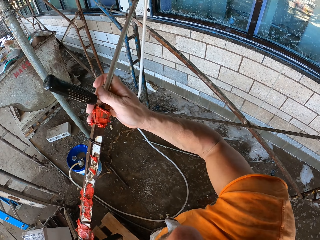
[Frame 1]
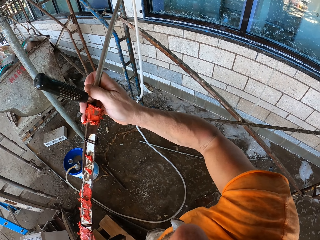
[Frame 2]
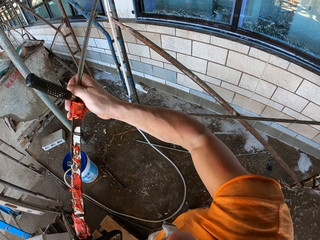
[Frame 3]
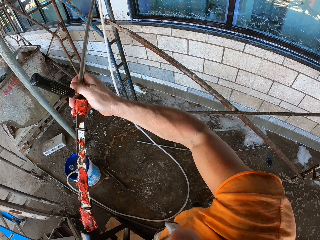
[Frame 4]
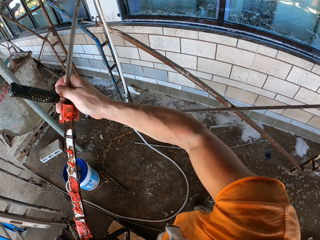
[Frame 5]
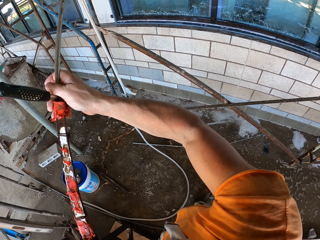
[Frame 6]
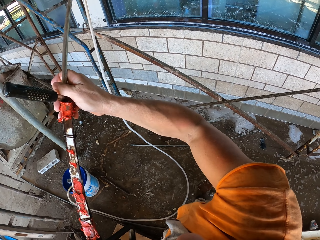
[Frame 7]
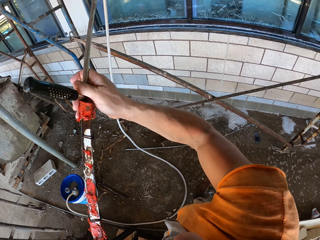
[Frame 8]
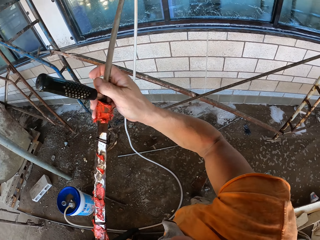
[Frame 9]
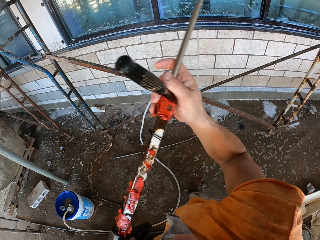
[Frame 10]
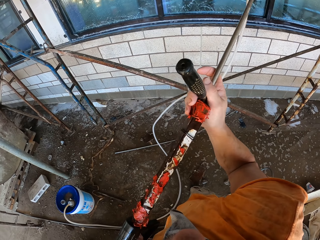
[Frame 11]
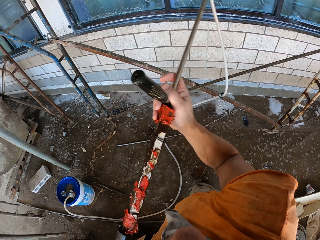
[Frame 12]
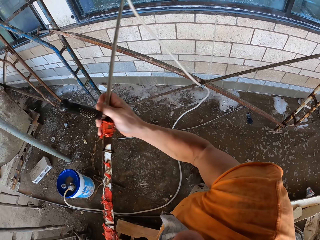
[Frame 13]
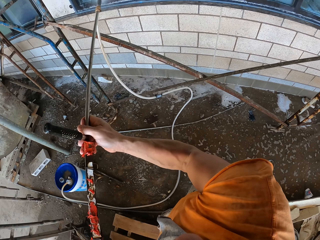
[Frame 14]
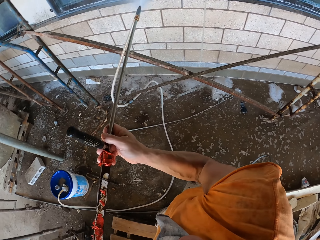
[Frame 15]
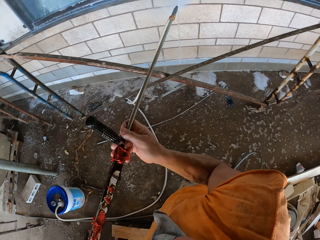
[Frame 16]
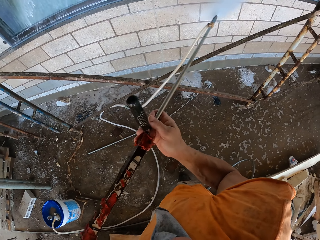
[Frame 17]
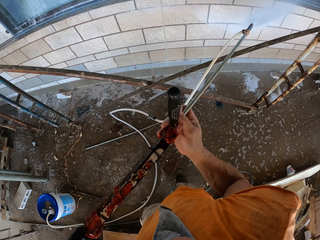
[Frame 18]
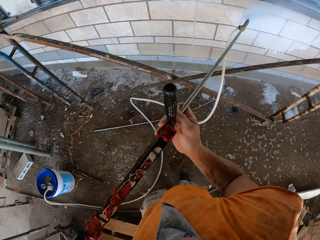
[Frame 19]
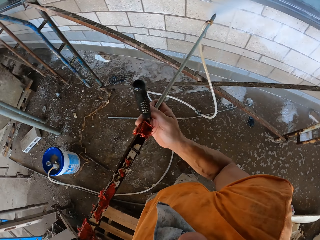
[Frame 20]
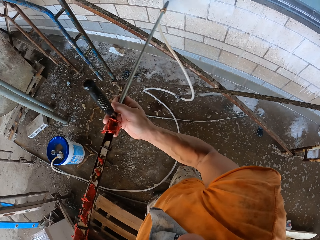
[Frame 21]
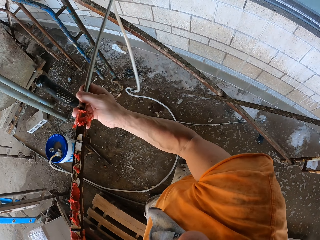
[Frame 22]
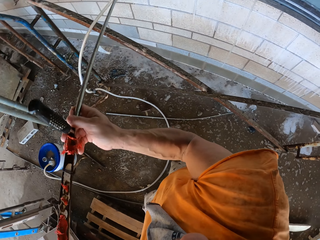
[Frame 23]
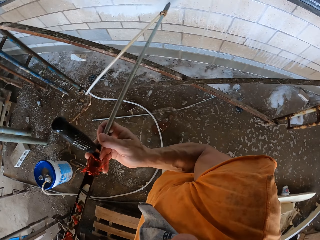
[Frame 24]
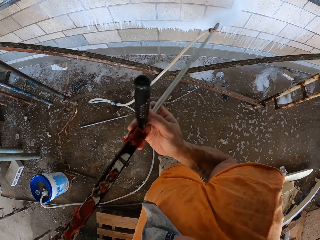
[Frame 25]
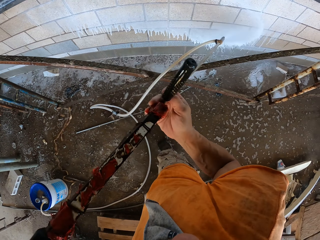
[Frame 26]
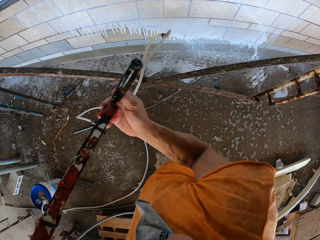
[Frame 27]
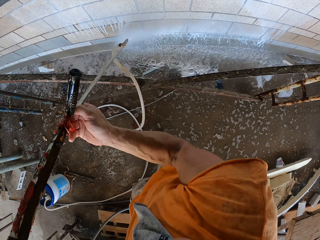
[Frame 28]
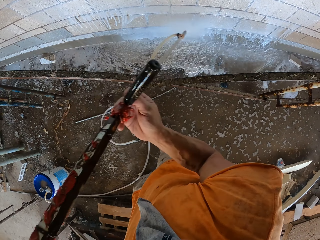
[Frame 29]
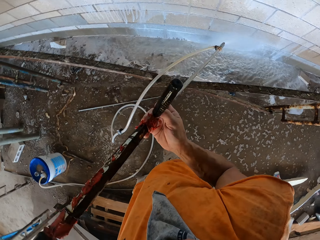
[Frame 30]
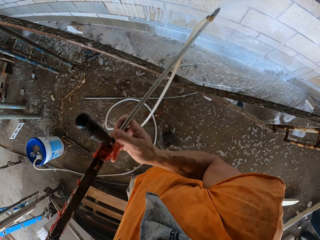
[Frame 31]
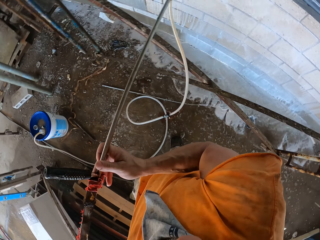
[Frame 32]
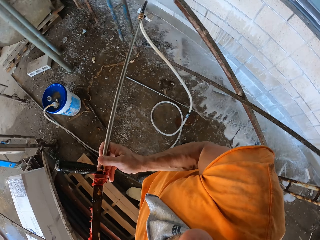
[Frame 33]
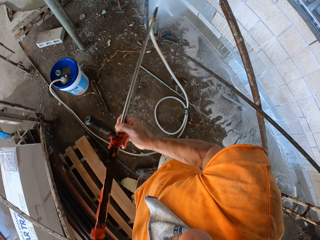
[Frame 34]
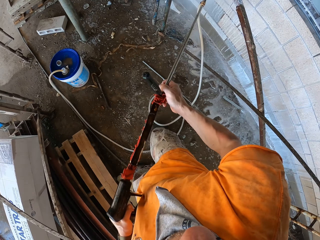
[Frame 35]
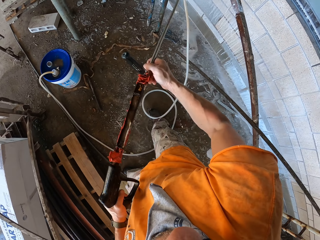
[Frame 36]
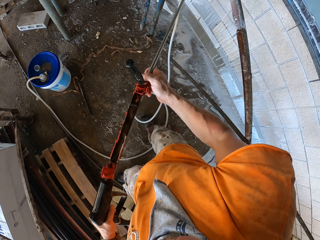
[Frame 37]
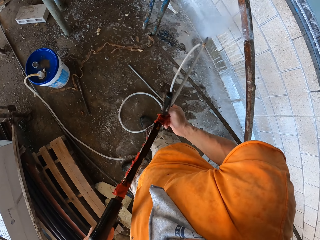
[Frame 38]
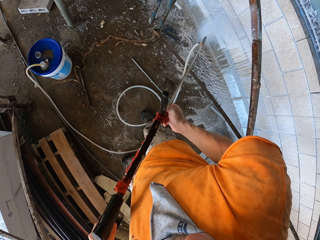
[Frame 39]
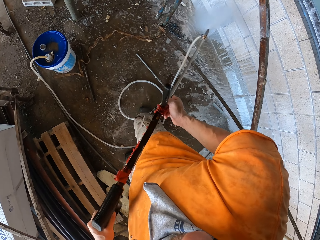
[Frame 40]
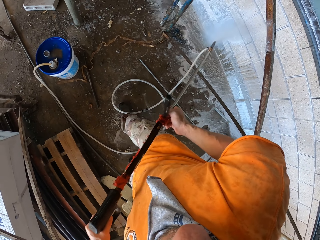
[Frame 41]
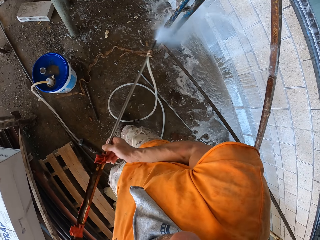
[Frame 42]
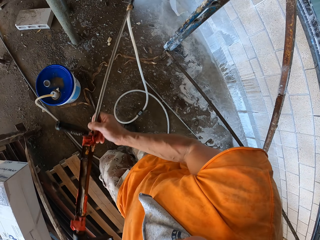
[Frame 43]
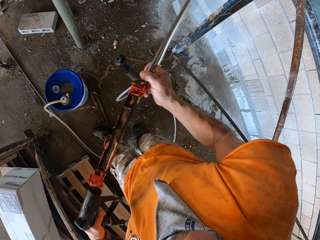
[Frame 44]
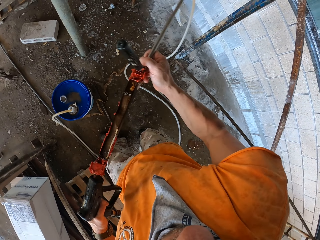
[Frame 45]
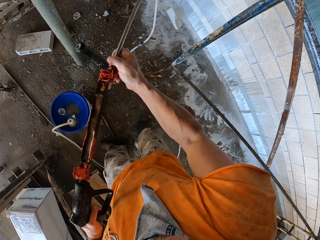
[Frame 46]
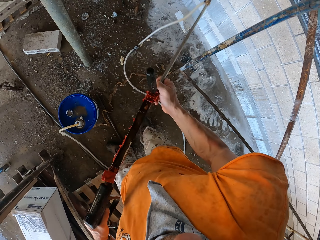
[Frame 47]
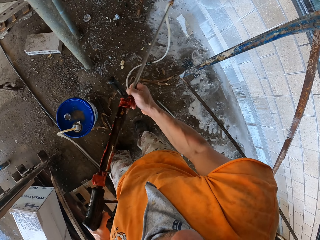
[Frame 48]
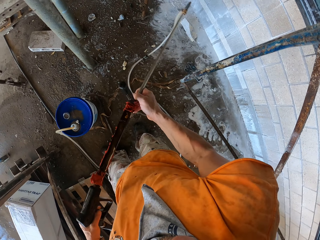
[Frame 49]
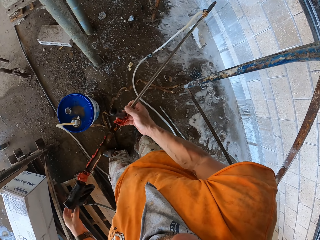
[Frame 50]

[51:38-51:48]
The camera wearer sprays the wall. They hold the high pressure washer. They clean the wall with the high pressure washer.

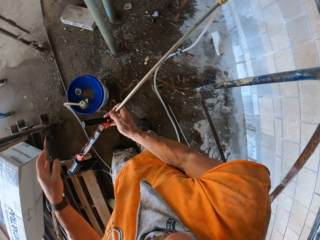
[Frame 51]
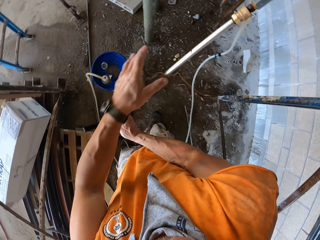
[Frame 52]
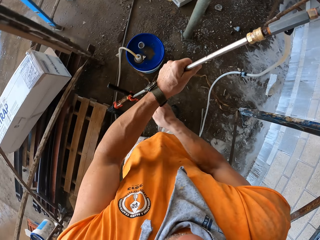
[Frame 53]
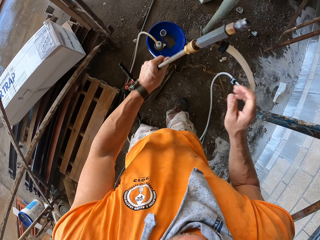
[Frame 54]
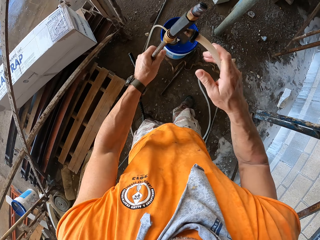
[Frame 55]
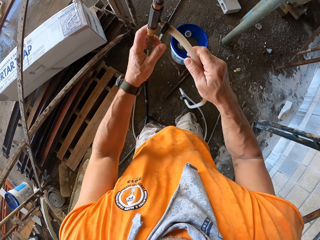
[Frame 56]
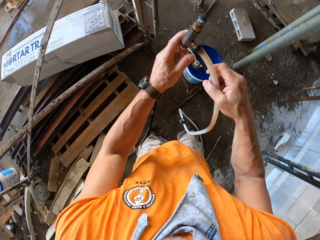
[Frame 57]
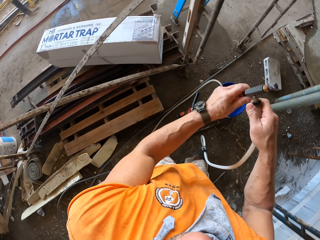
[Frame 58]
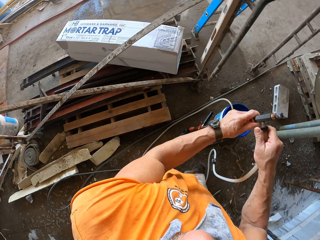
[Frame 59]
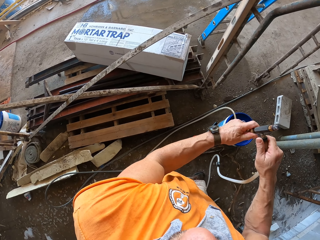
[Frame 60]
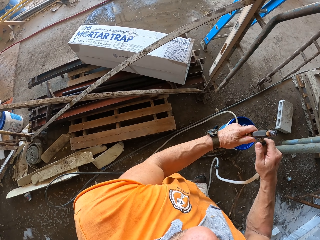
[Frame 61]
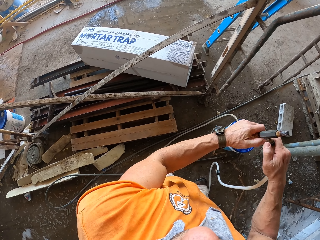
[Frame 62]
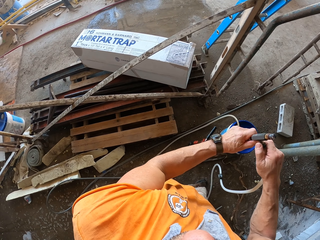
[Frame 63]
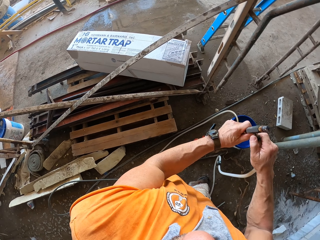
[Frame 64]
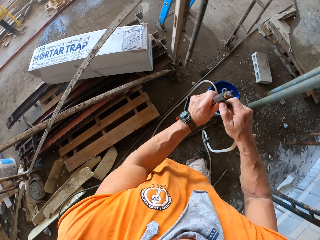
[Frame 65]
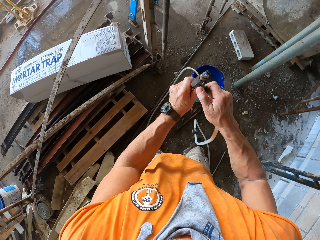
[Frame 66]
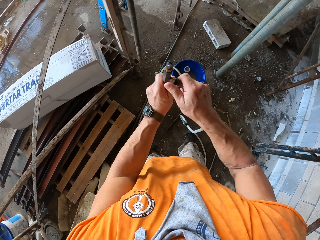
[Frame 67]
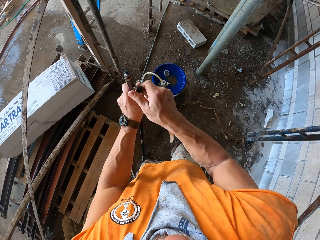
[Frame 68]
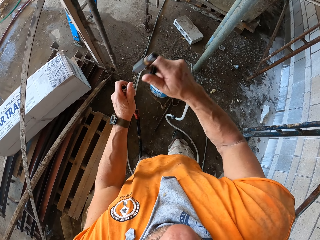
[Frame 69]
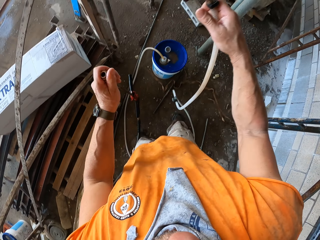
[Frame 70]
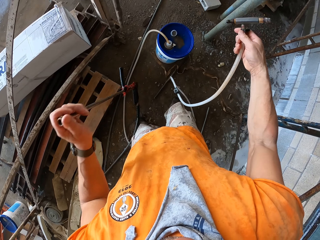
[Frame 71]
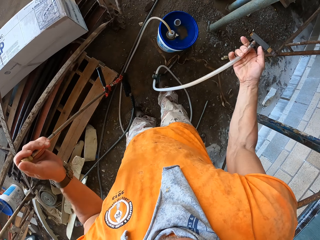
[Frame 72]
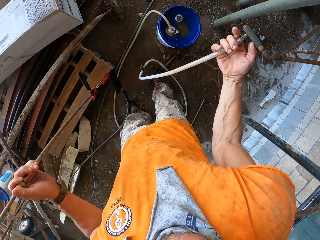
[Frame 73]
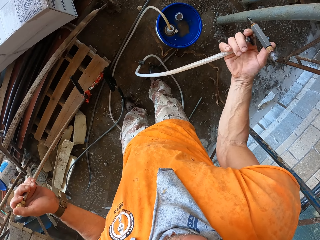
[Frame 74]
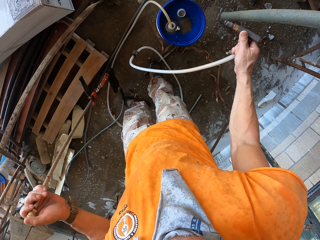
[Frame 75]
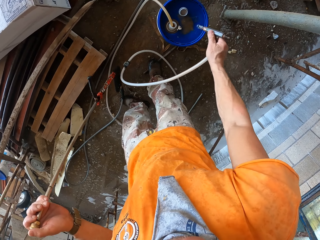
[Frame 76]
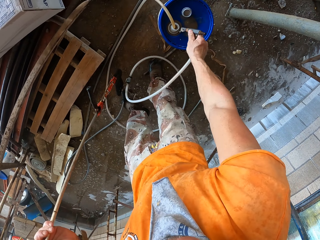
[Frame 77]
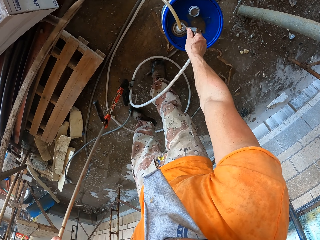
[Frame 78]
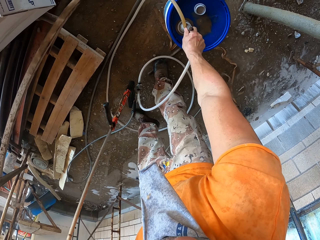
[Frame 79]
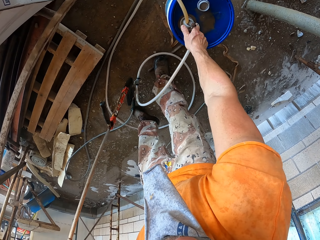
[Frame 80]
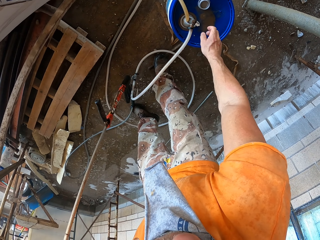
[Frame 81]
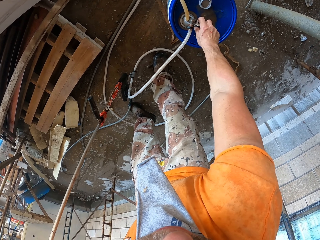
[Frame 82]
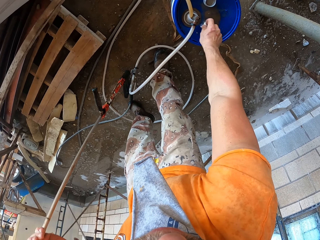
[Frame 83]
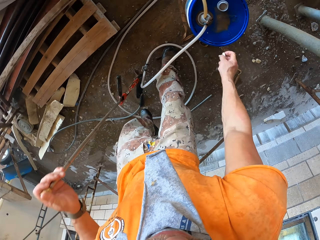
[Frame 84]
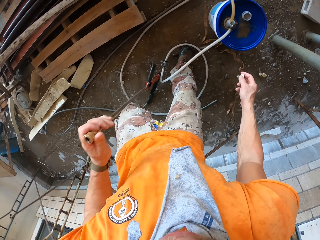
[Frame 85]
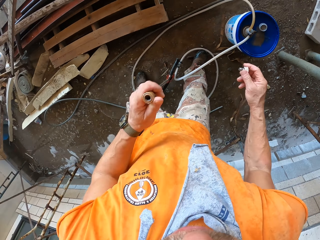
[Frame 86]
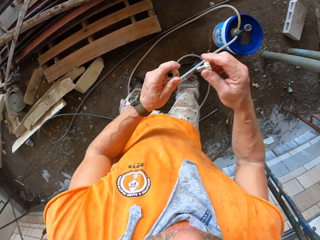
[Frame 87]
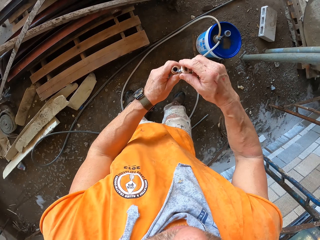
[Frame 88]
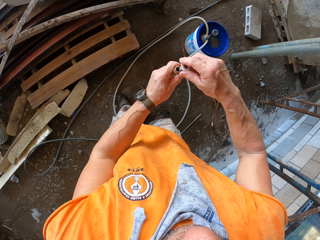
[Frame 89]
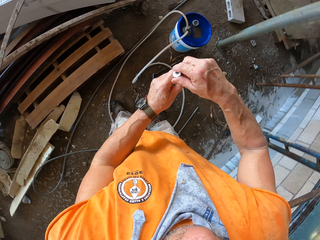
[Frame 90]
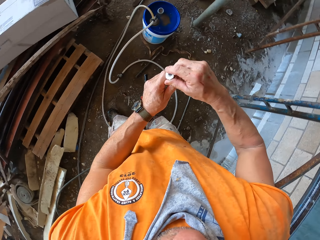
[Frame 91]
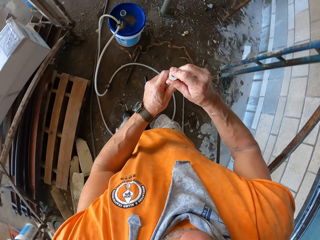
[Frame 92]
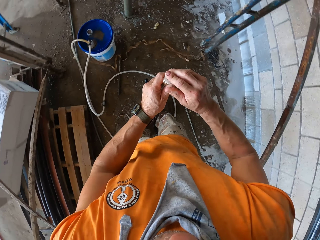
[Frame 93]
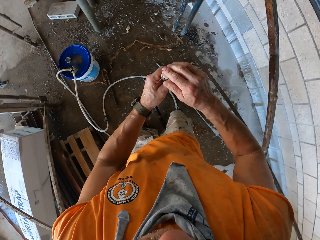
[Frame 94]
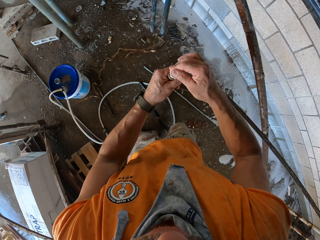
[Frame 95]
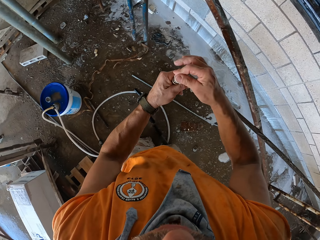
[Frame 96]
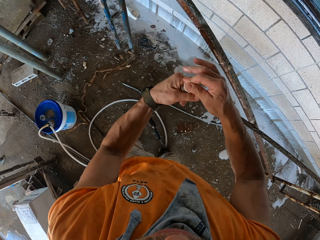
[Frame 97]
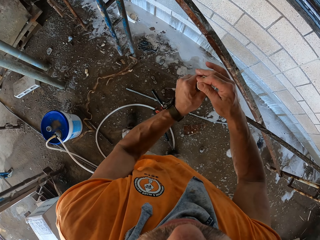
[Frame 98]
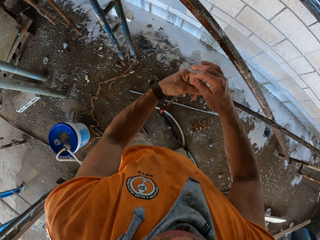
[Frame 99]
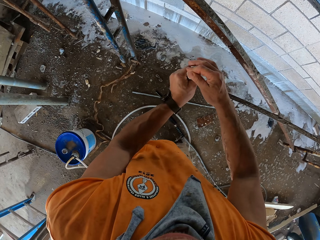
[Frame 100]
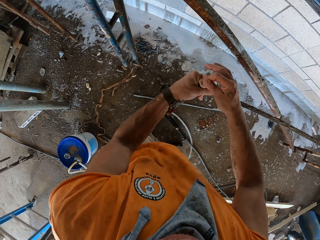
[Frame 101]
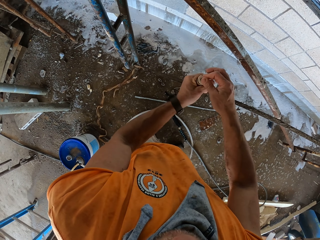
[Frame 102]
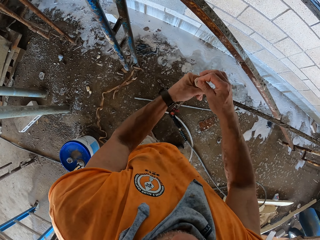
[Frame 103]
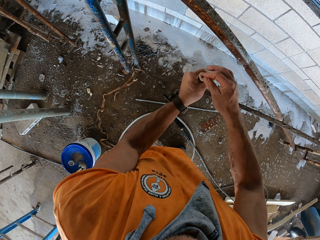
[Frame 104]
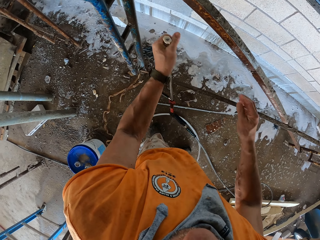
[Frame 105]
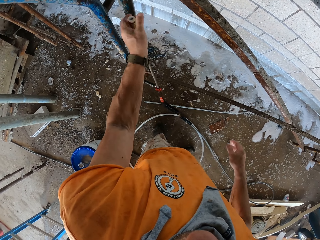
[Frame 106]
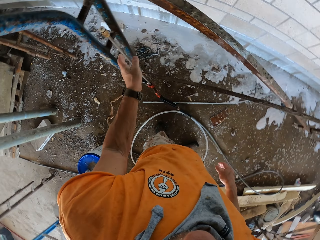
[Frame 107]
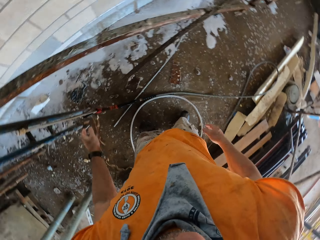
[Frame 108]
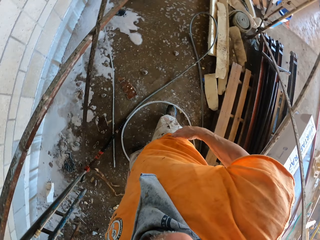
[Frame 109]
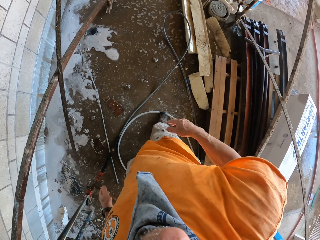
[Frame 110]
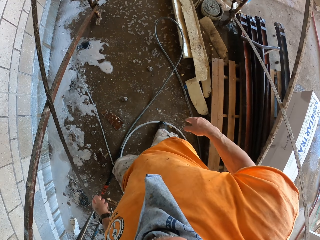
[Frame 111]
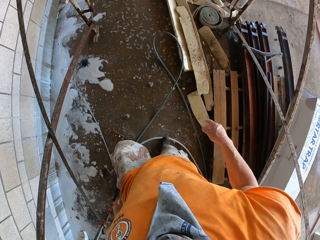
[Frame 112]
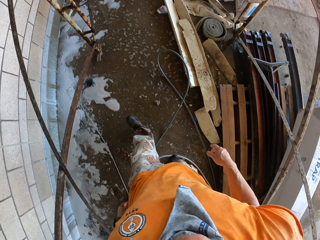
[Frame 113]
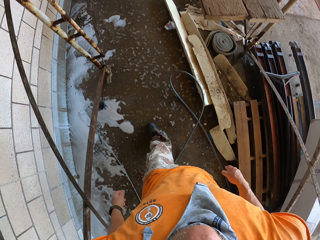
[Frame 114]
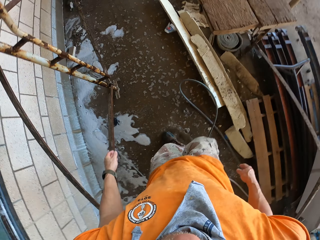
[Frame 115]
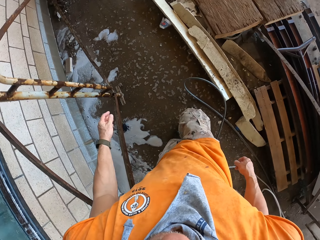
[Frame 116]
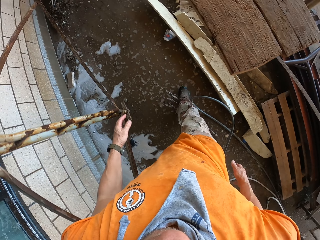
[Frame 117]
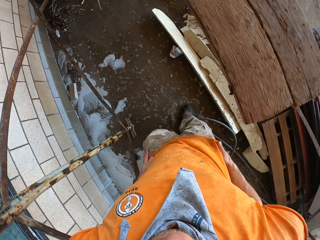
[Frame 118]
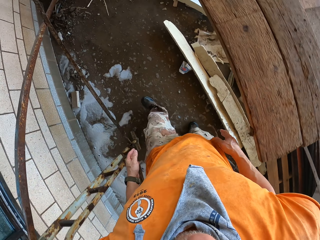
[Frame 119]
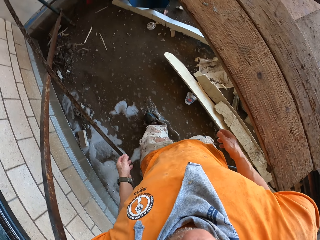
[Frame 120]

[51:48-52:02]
The camera wearer removes a nozzle from the high pressure washer or sprayer. They place the nozzle on the bucket. They pick a lid from the bucket. They close the high pressure washer with the lid. They fasten the lid on the opening. They put the sprayer aside. They turn around the area and walk around the area.
